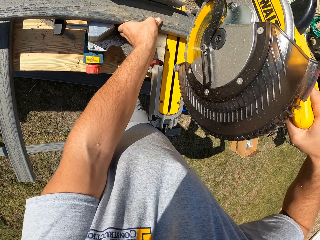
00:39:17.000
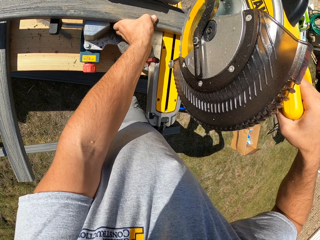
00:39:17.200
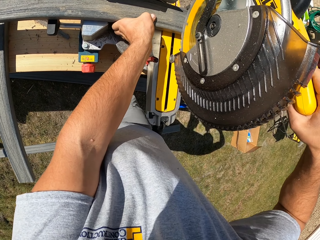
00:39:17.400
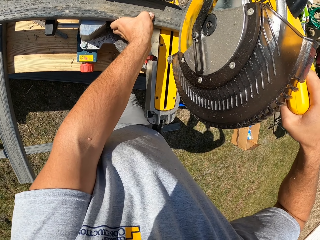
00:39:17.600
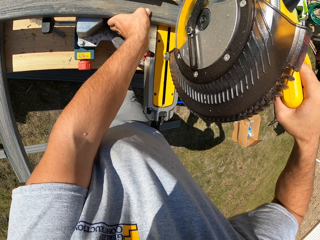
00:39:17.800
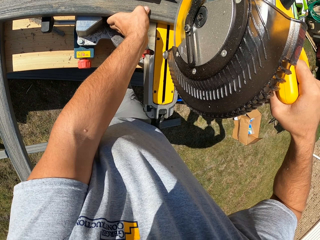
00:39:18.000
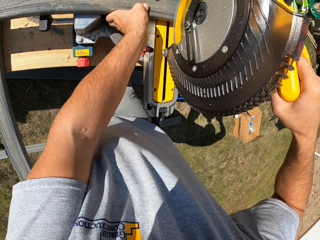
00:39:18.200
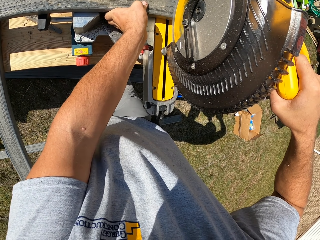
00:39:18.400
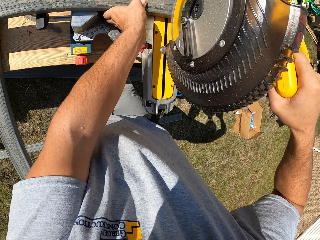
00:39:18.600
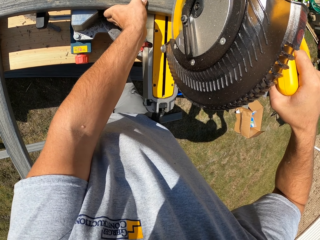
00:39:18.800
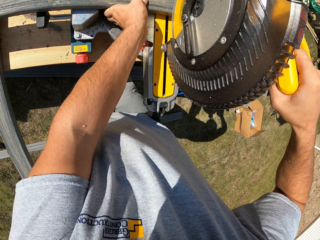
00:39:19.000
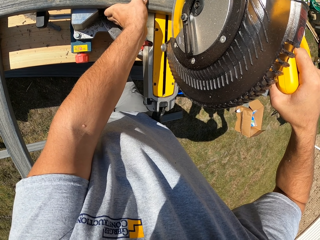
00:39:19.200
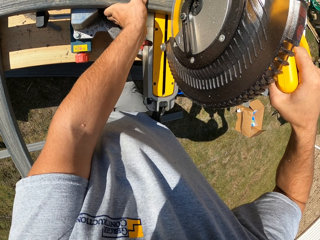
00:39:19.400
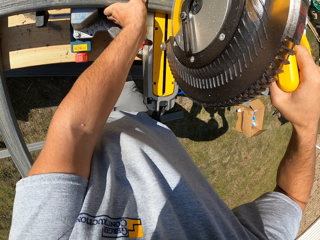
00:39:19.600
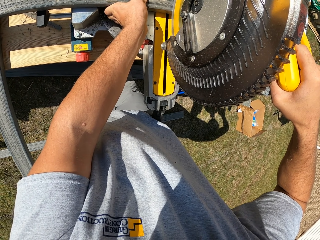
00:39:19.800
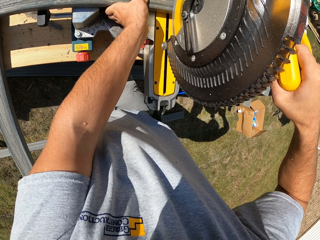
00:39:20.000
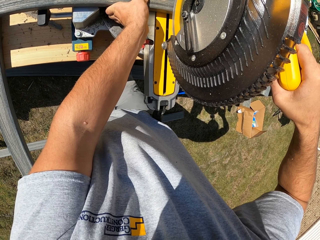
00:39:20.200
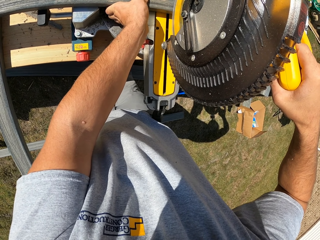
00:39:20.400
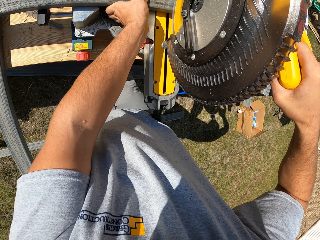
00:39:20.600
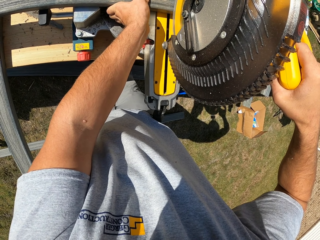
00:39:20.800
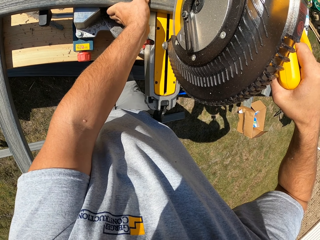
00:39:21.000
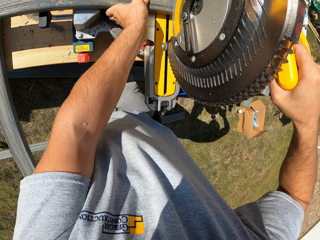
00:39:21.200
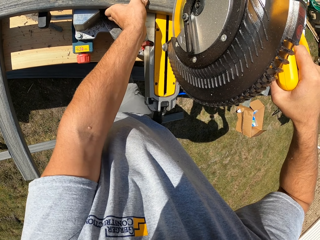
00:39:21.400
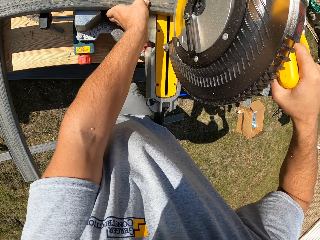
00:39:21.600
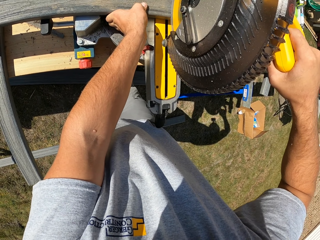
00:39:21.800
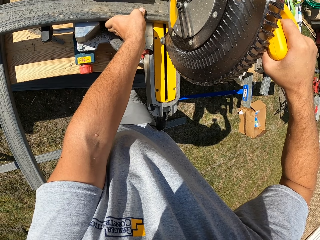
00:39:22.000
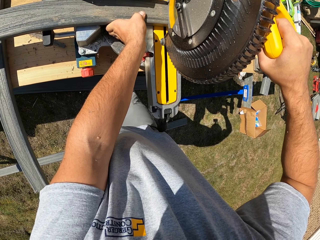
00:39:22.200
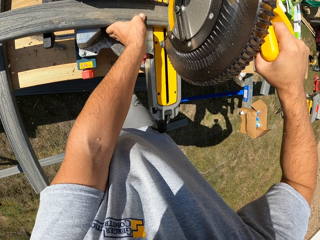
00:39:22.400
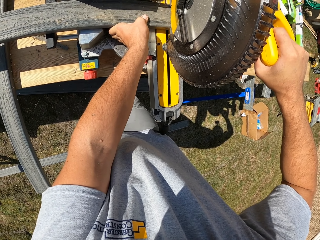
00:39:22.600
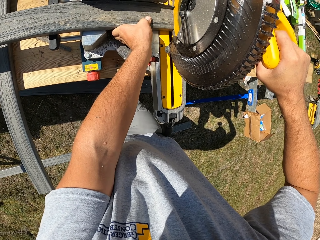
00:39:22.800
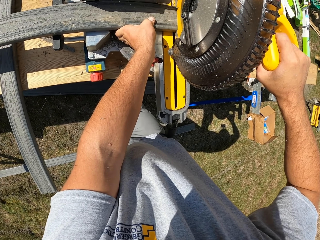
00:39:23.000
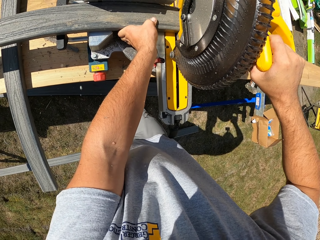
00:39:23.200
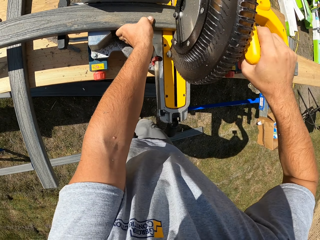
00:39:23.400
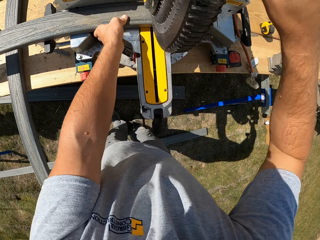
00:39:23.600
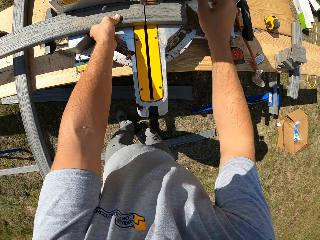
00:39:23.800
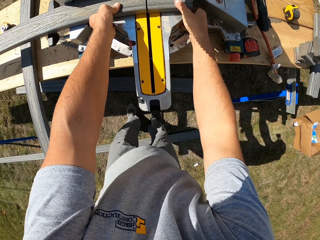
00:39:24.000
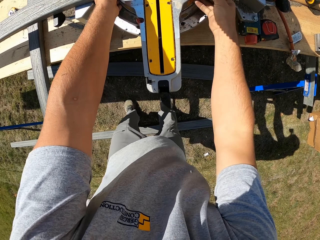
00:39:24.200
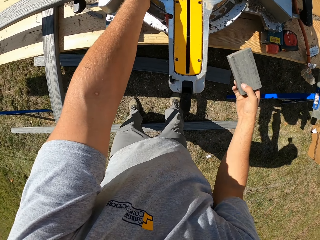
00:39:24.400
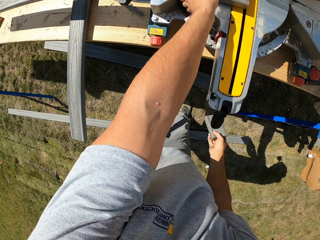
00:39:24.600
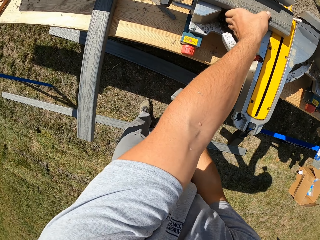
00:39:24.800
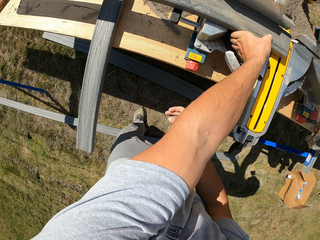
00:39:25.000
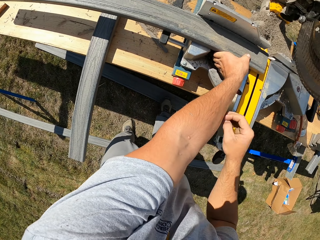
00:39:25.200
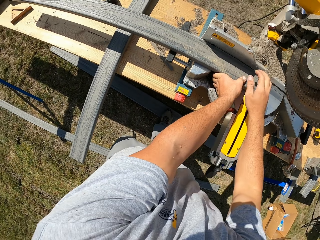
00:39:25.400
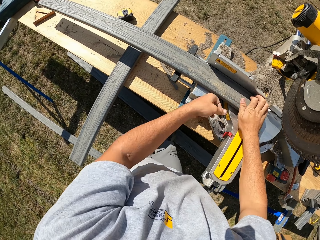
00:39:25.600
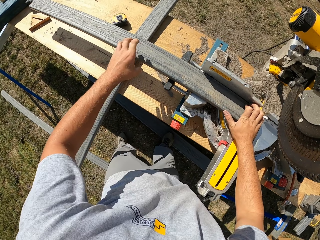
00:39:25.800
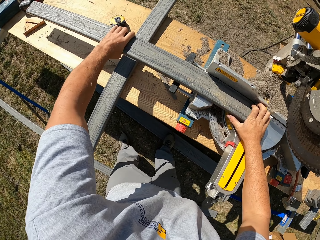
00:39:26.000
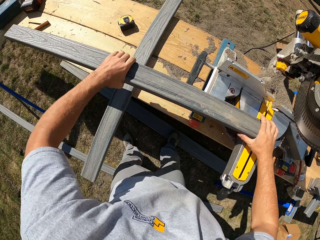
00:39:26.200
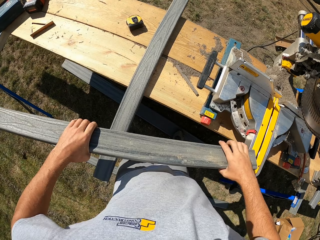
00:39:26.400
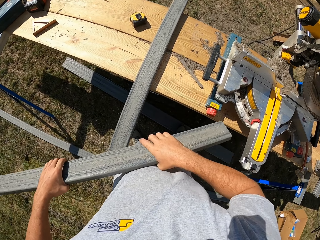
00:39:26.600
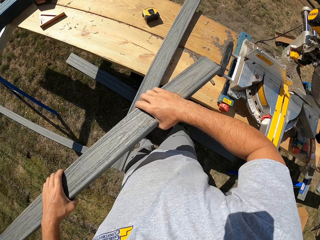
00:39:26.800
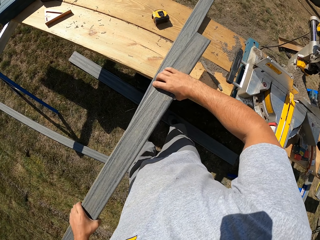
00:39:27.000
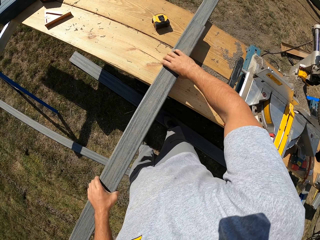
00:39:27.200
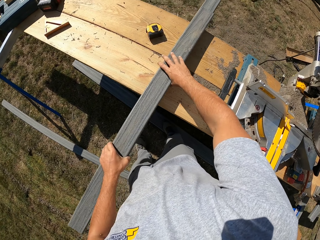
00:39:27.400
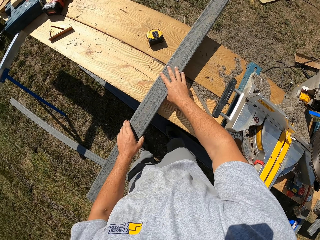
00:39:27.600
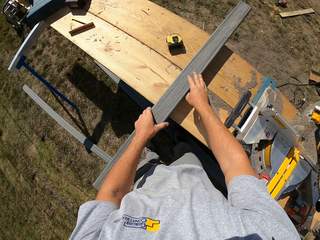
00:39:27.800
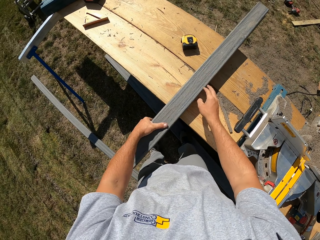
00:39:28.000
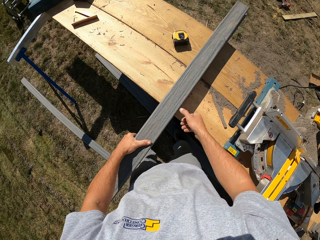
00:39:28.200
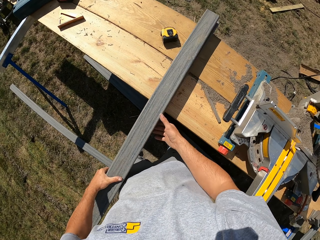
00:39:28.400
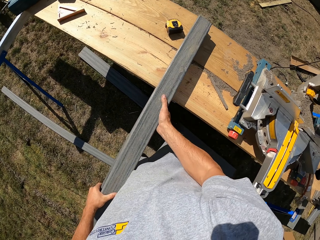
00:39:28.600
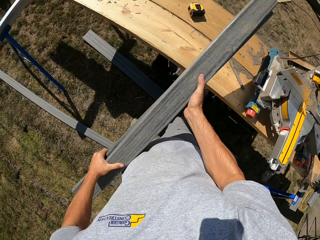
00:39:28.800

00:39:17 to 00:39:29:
The camera wearer lowers the wood cutting machine. They cut the wood piece. They pick up the small piece of wood. They drop the piece of wood on the ground. They hold the wood with both hands. They pick up a wood piece. They place the wood piece on the wood plank.

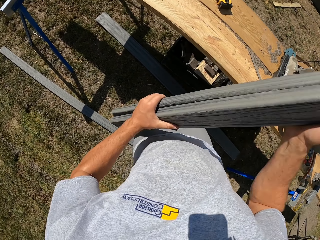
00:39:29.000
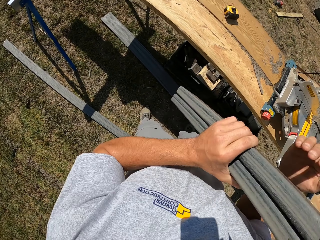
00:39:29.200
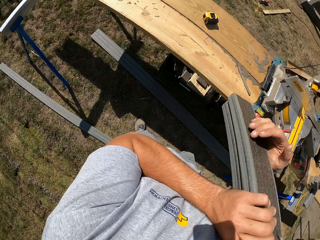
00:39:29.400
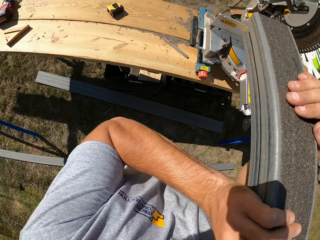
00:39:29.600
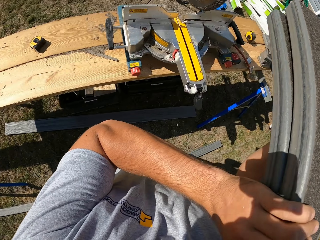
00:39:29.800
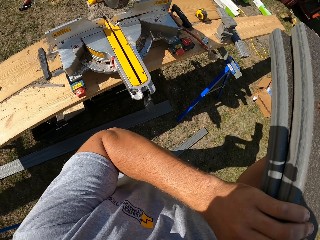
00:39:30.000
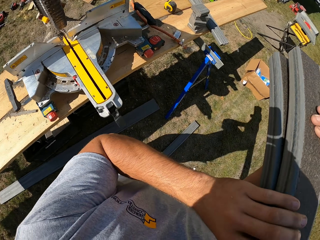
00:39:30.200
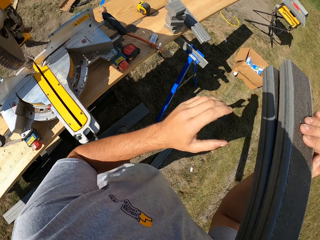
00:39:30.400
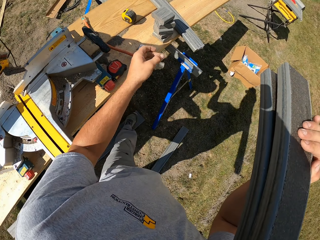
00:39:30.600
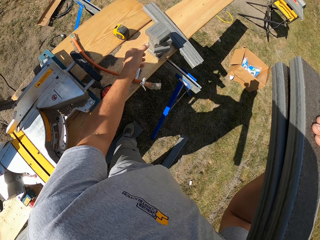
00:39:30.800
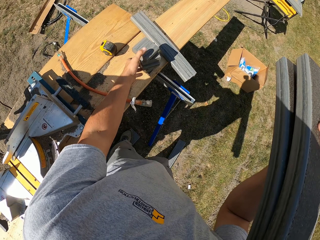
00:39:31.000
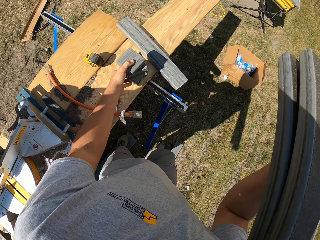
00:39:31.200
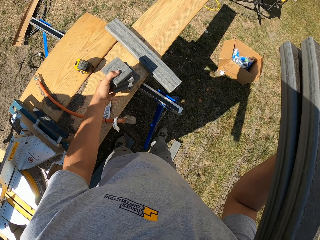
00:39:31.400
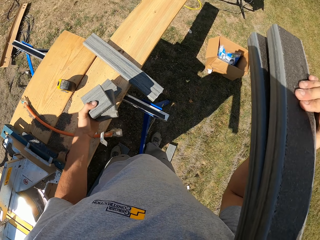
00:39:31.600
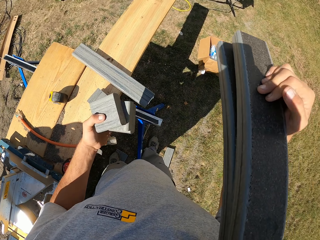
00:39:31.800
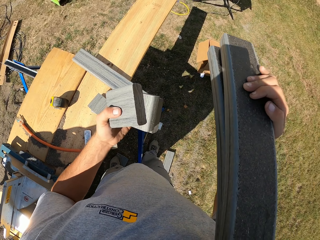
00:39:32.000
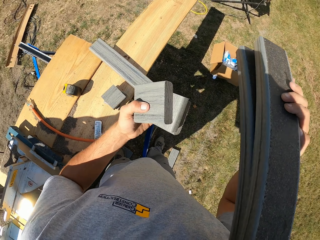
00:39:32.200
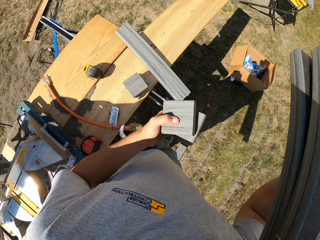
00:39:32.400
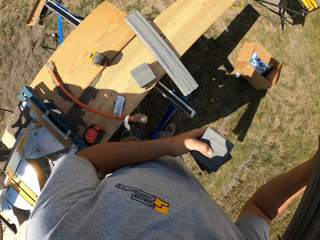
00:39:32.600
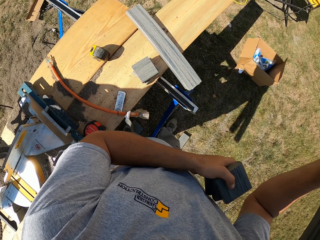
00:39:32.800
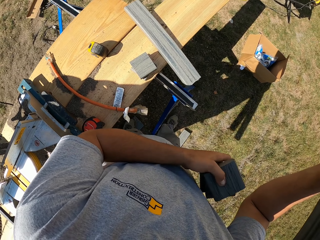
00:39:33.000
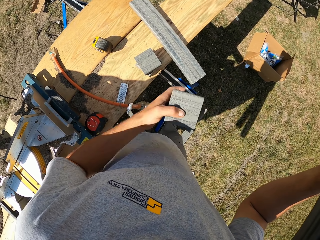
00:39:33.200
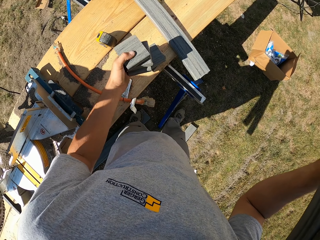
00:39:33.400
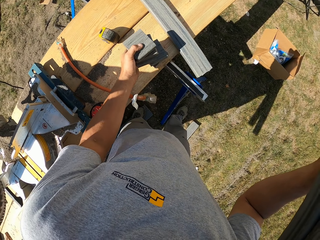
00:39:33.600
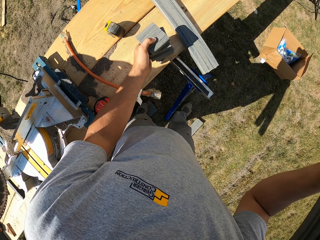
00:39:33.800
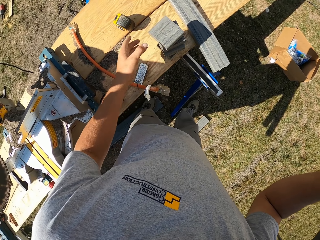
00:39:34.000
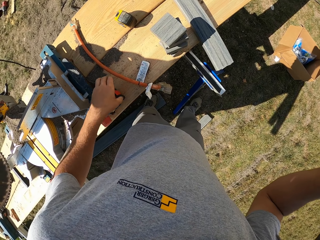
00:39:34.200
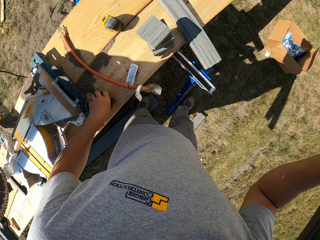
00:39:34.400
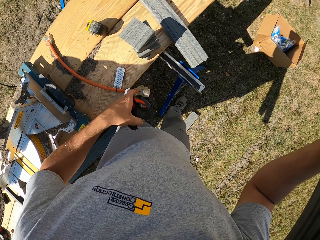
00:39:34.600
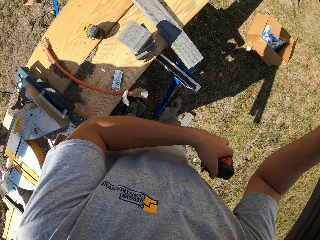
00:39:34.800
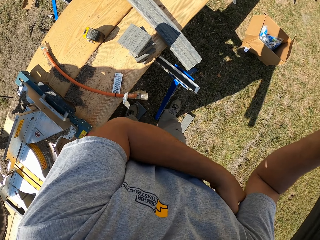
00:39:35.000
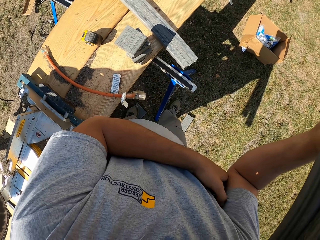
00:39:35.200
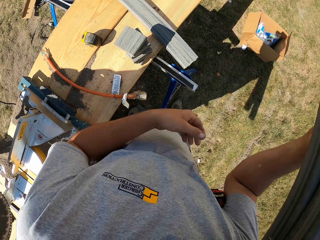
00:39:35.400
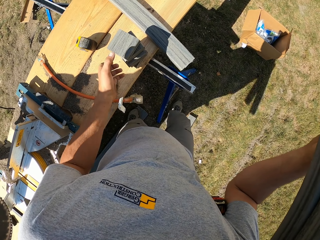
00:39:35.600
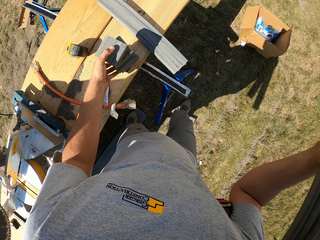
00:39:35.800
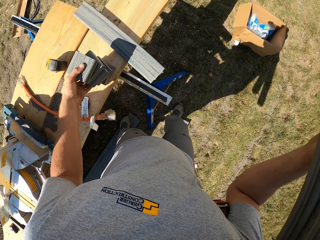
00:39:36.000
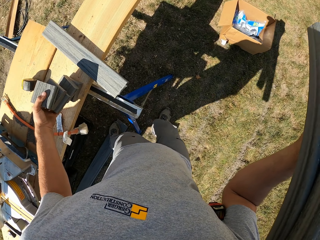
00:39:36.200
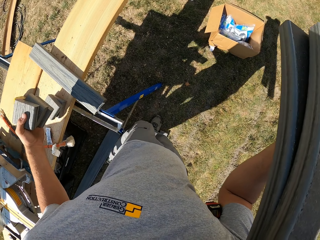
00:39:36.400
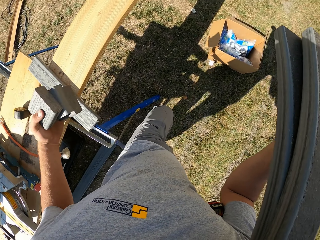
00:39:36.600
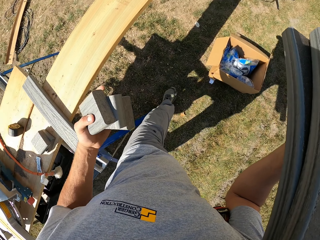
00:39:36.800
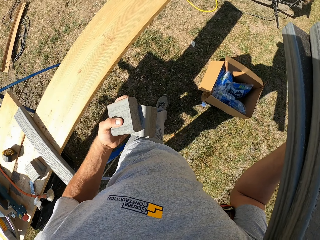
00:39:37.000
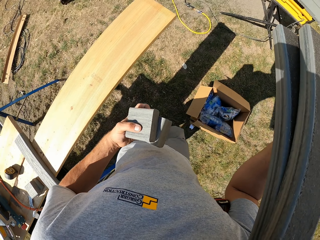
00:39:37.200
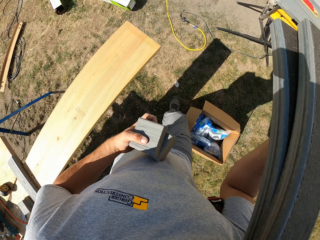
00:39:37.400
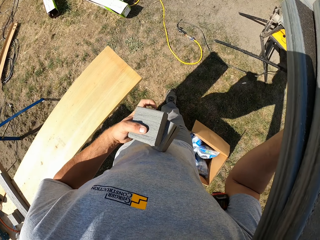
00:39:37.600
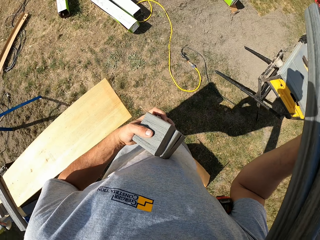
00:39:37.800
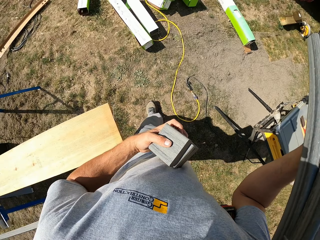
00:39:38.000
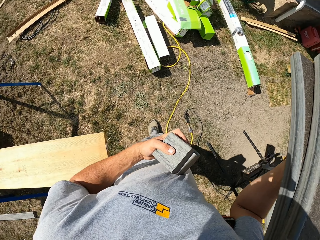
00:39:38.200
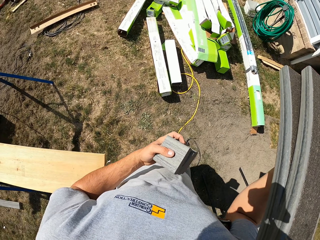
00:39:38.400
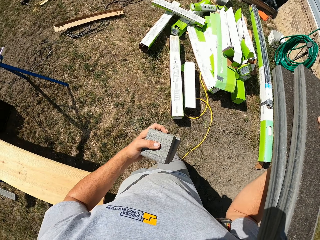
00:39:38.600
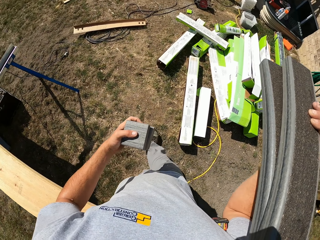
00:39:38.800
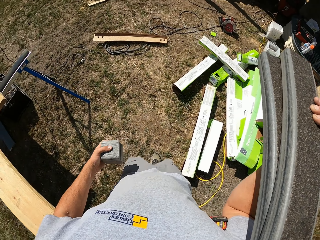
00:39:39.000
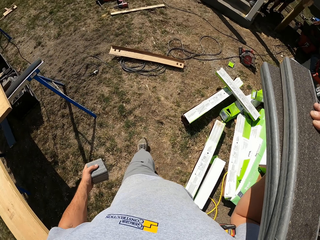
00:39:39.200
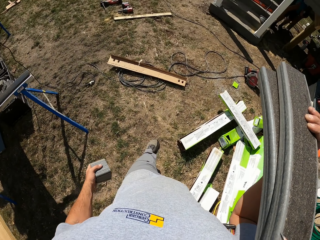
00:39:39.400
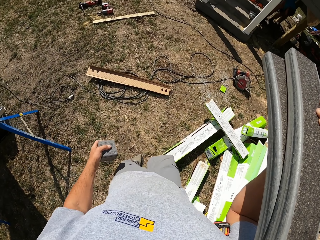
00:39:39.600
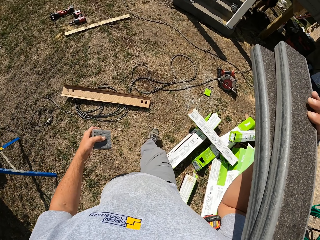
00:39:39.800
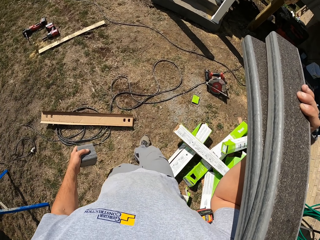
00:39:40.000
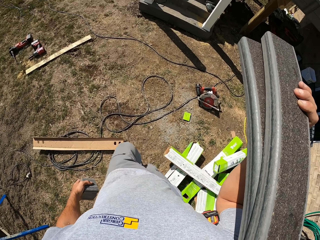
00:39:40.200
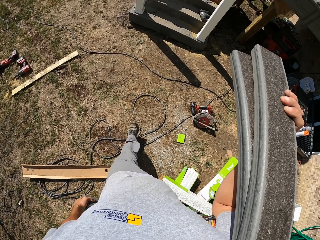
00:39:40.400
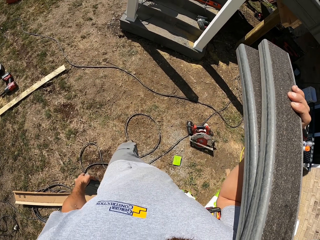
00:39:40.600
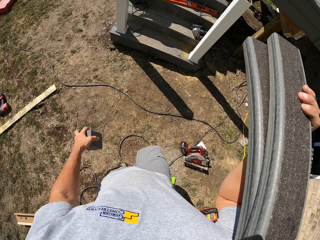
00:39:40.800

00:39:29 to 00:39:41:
The camera wearer holds both woods. They pick up the wood pieces. They carry the wood on the shoulder. They pick up small pieces of wood. They drop the wood back on the bench. They pick up the steel masking tape. They put the steel masking tape under the right arm. They pick up the small pieces of wood. They carry the wood pieces. They walk.
